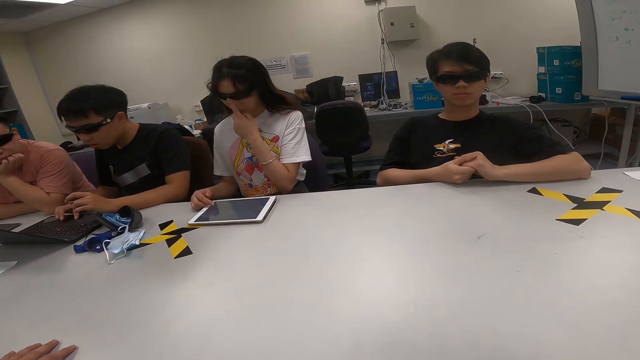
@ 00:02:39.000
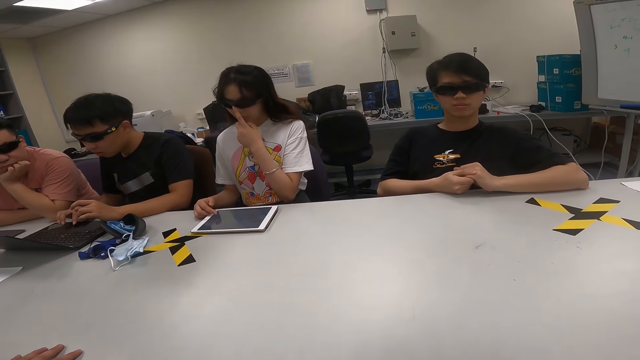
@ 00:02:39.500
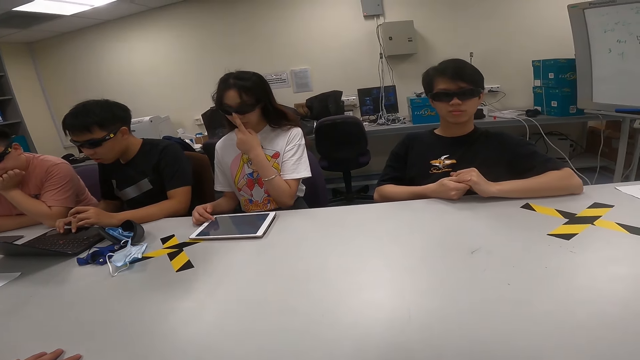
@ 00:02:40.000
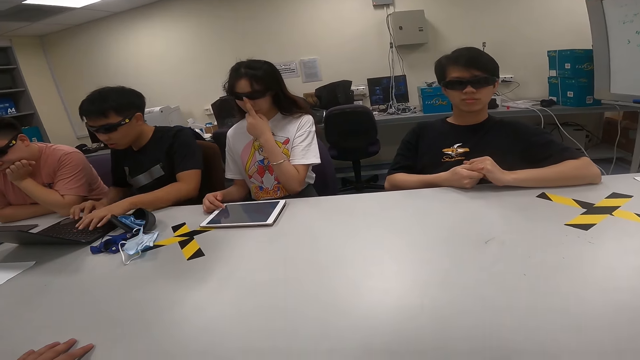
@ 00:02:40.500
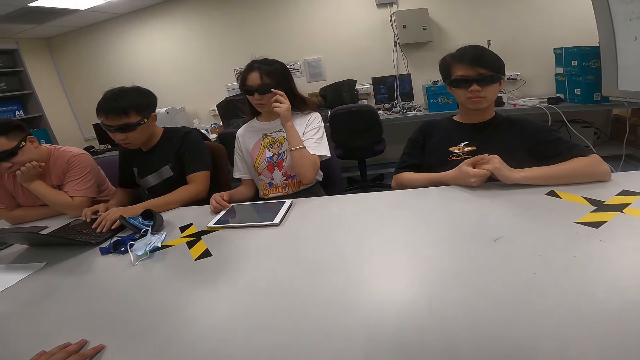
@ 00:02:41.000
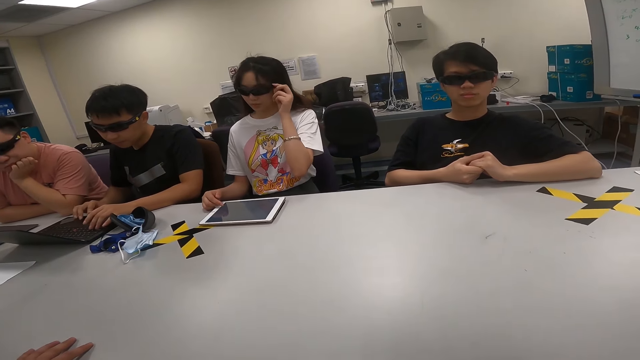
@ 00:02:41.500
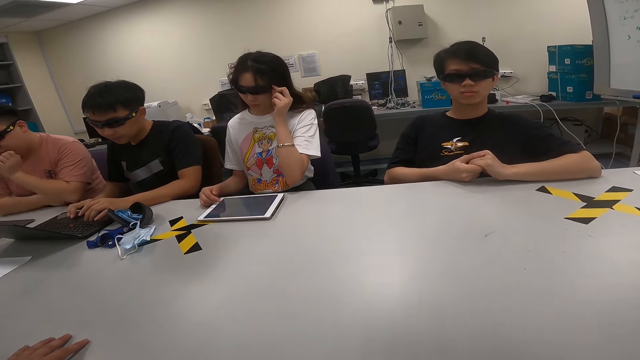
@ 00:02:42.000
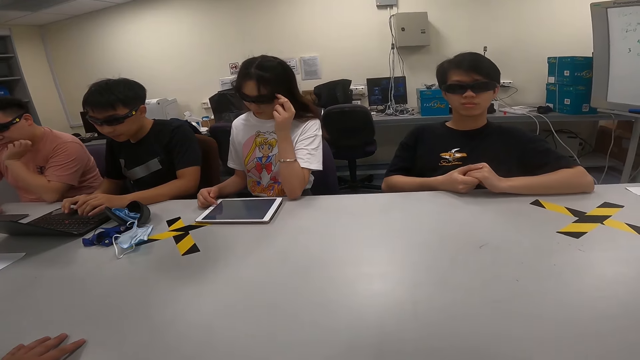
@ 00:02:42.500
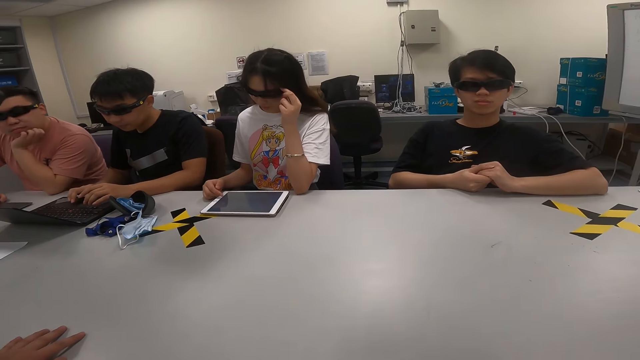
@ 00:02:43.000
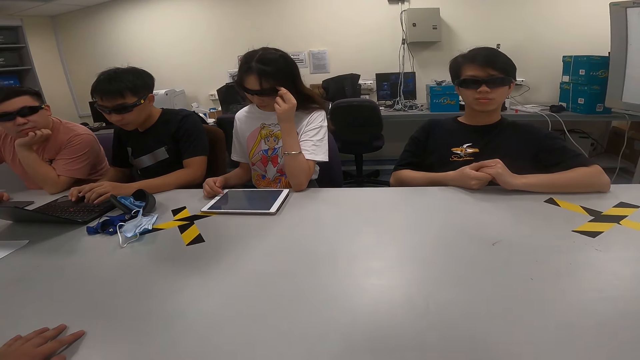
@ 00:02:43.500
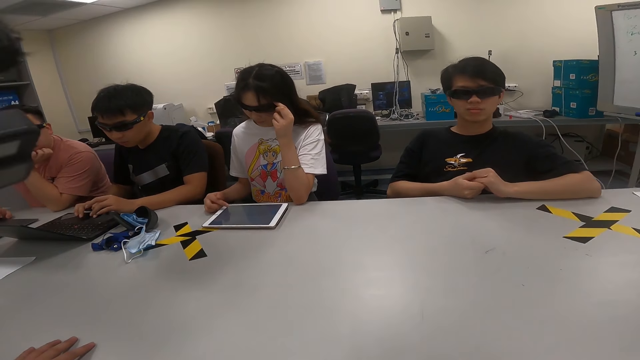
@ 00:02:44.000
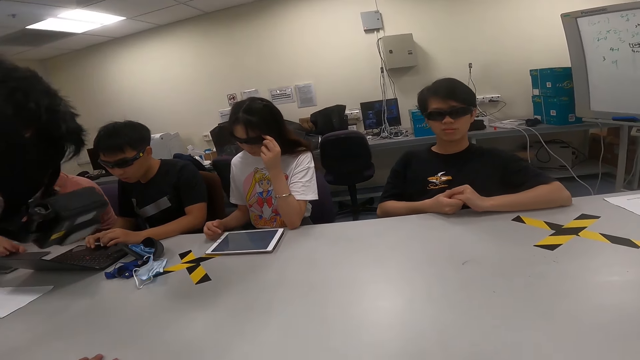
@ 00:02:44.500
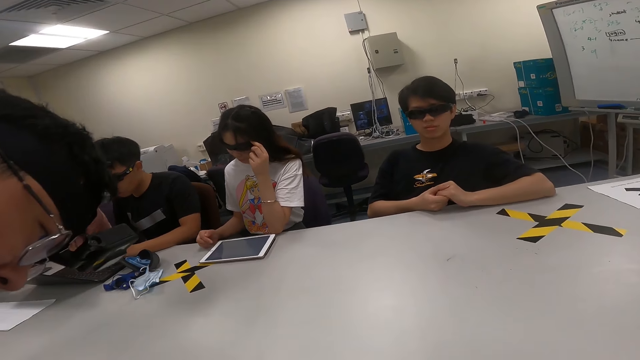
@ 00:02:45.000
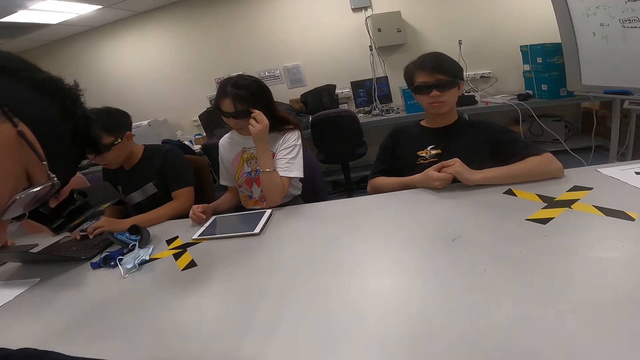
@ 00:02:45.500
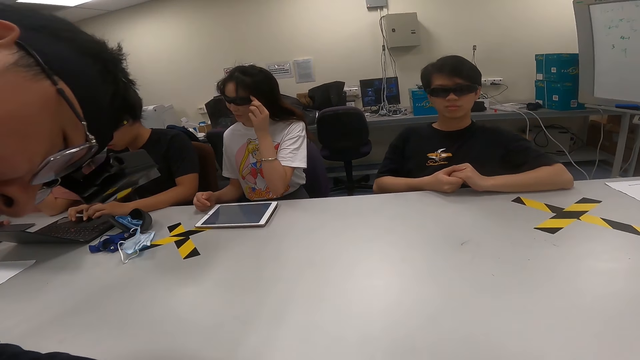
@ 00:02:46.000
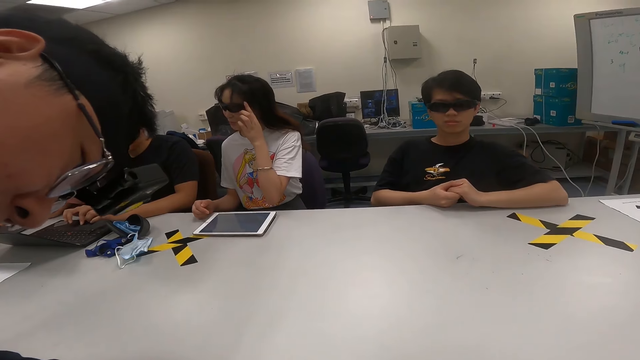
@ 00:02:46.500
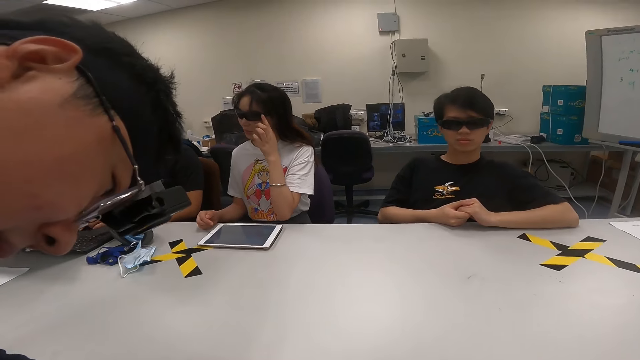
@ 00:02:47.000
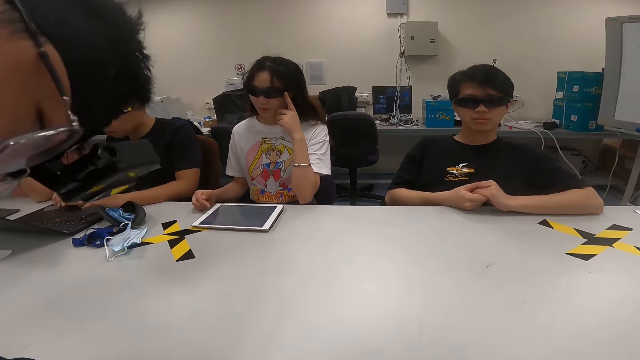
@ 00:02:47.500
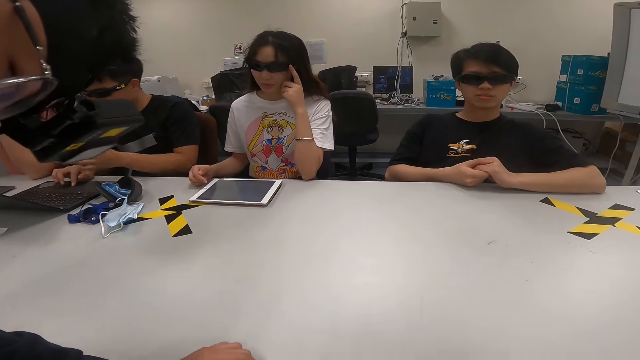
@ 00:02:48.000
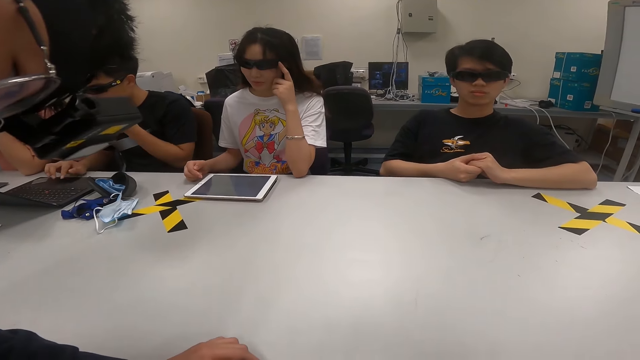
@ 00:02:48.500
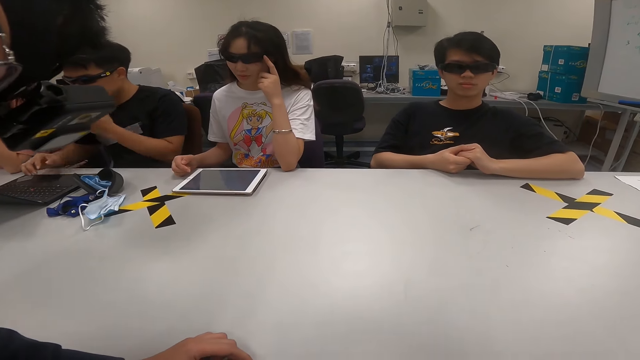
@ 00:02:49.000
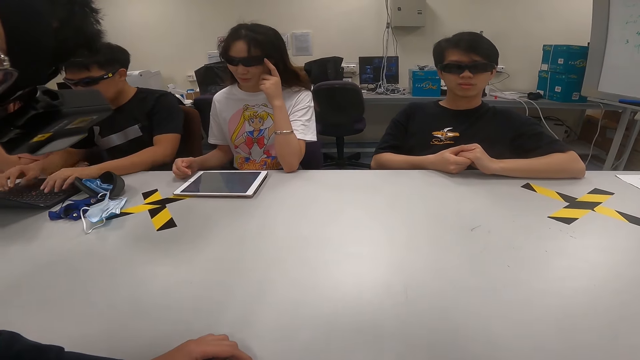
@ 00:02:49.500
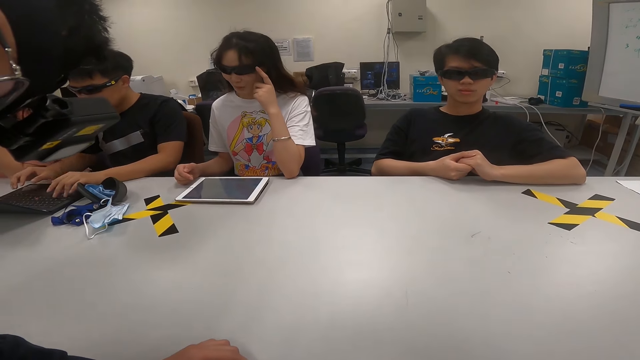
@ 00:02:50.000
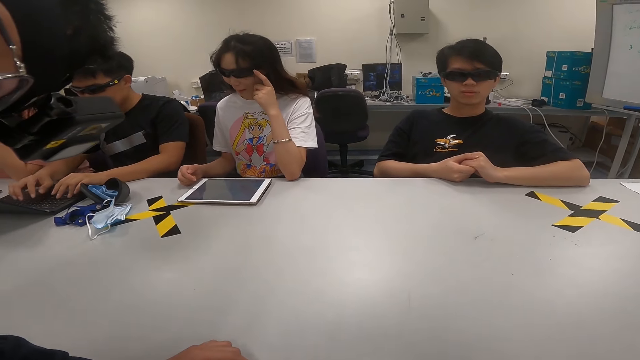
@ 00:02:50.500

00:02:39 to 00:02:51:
A person is looking at something.

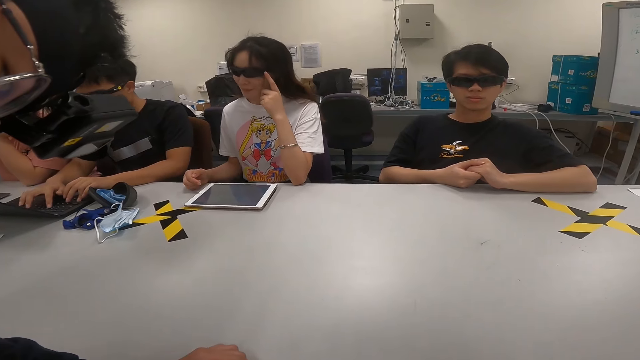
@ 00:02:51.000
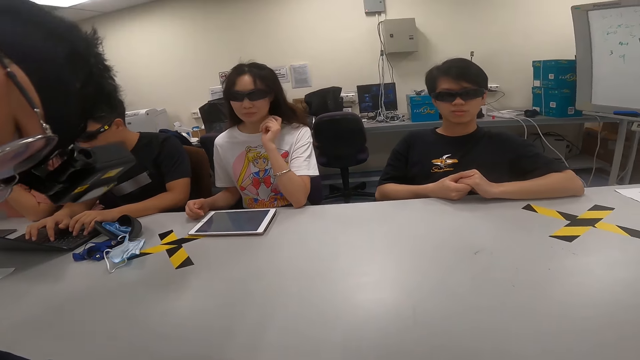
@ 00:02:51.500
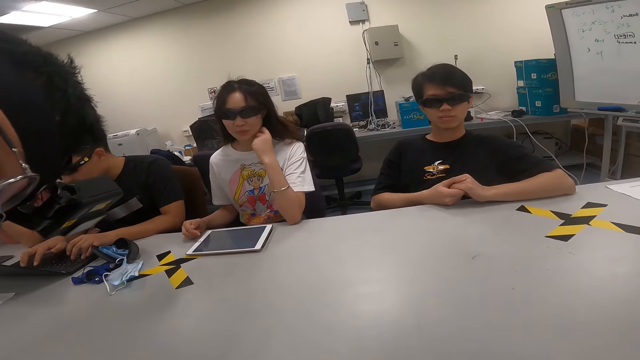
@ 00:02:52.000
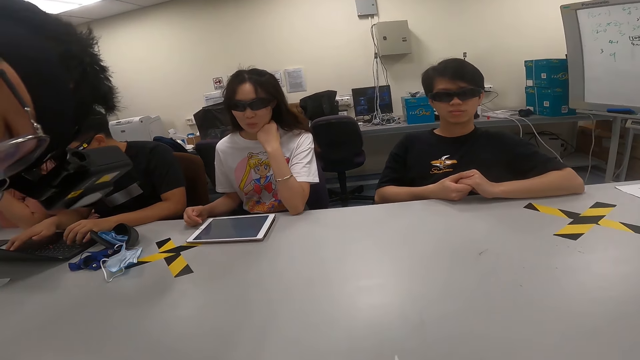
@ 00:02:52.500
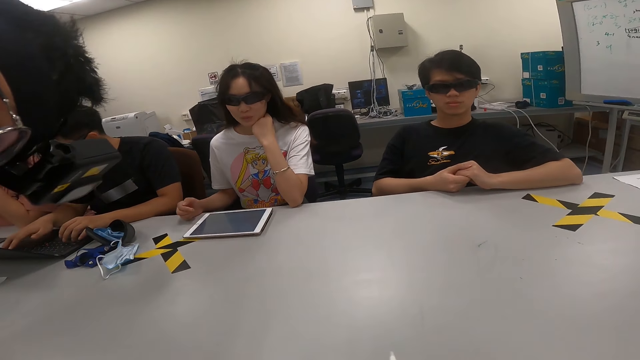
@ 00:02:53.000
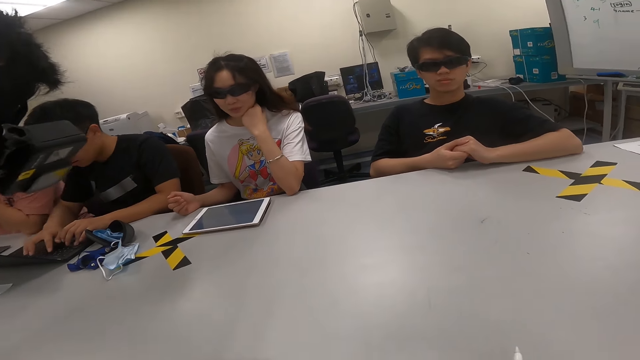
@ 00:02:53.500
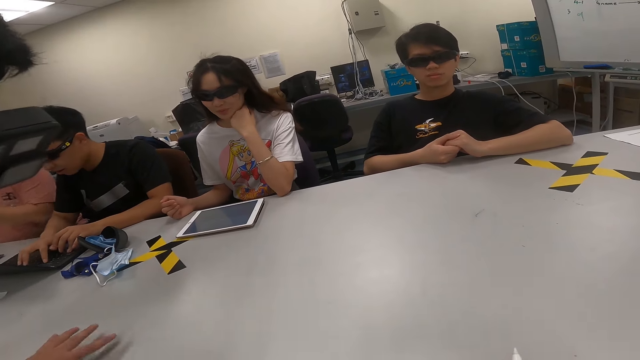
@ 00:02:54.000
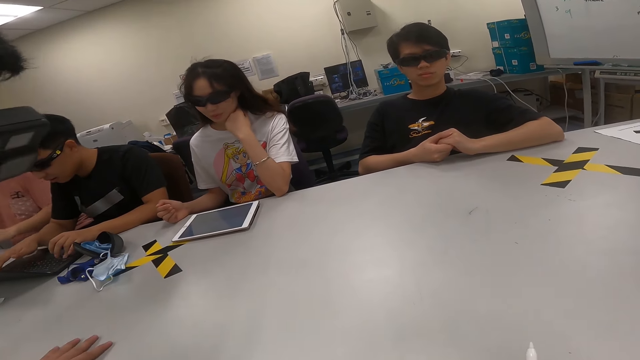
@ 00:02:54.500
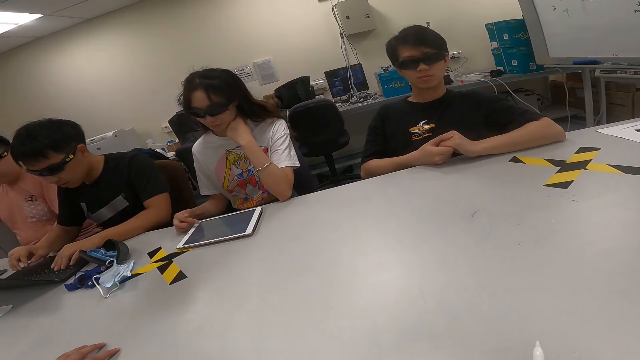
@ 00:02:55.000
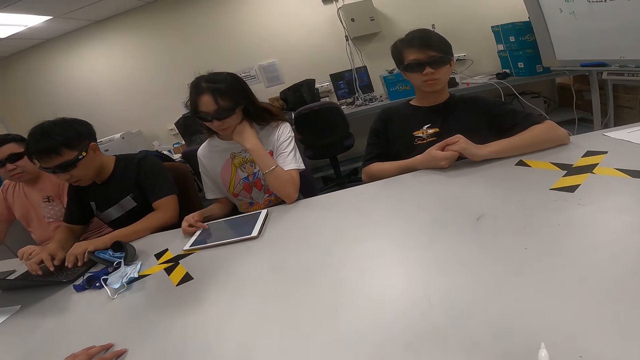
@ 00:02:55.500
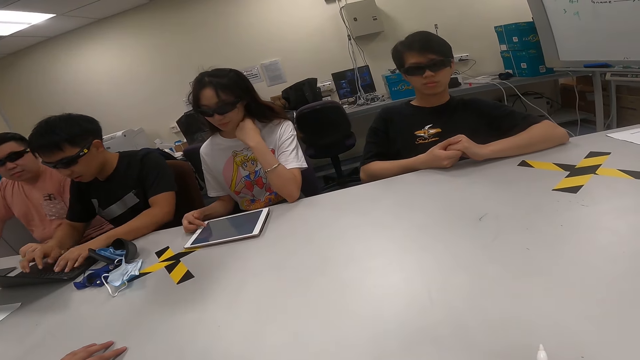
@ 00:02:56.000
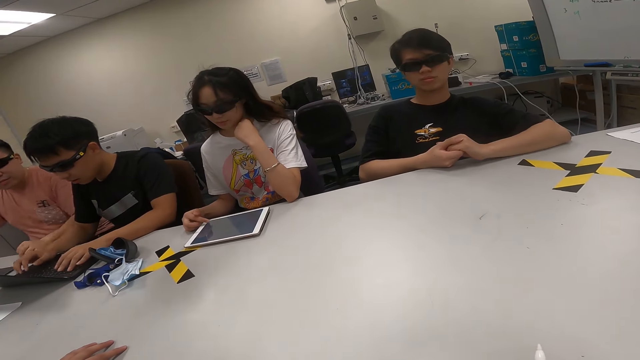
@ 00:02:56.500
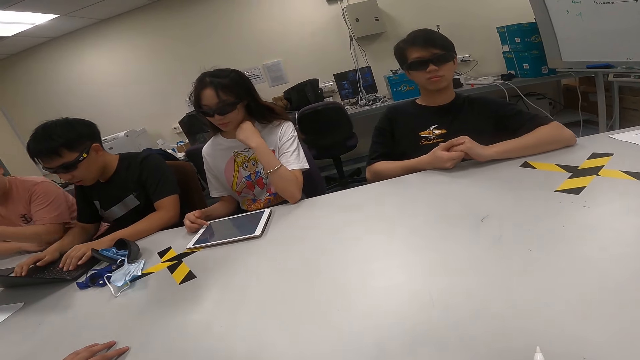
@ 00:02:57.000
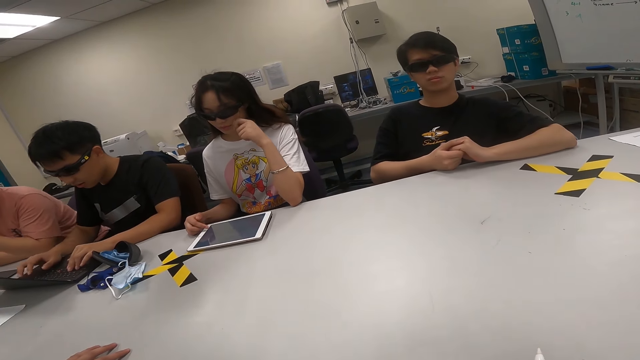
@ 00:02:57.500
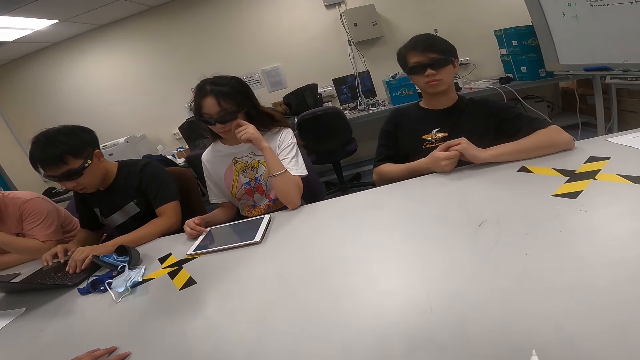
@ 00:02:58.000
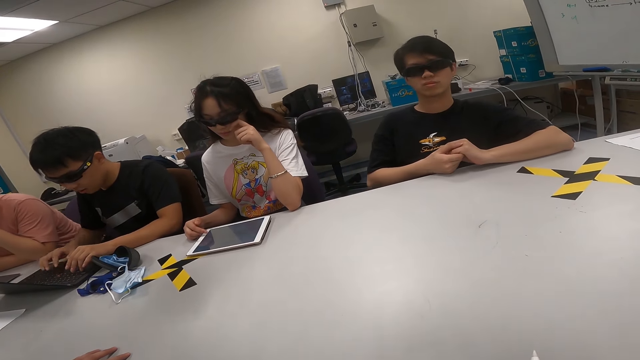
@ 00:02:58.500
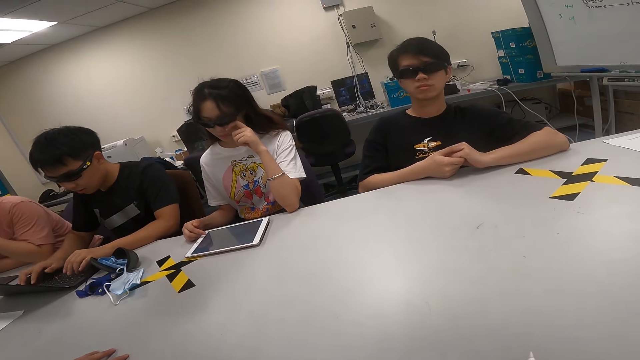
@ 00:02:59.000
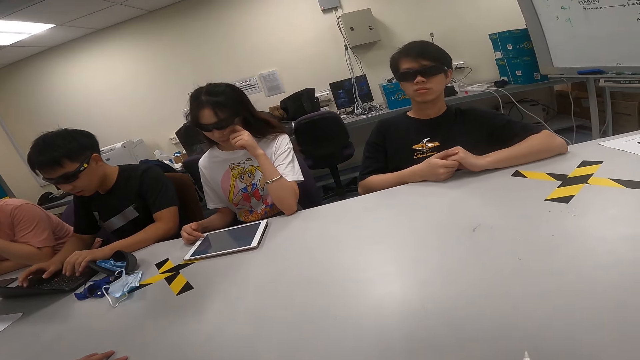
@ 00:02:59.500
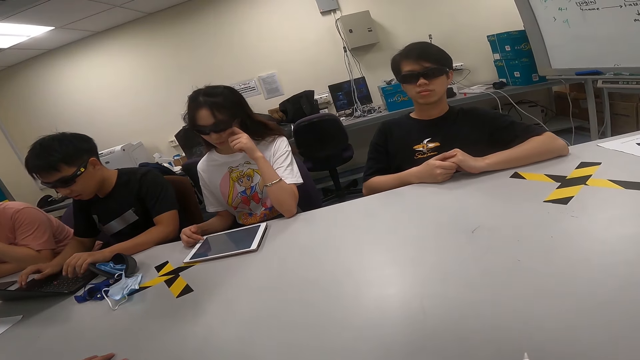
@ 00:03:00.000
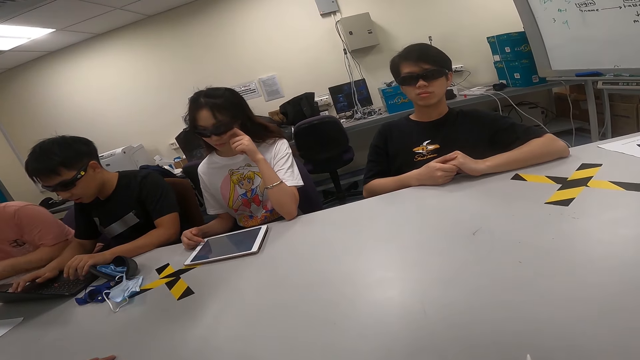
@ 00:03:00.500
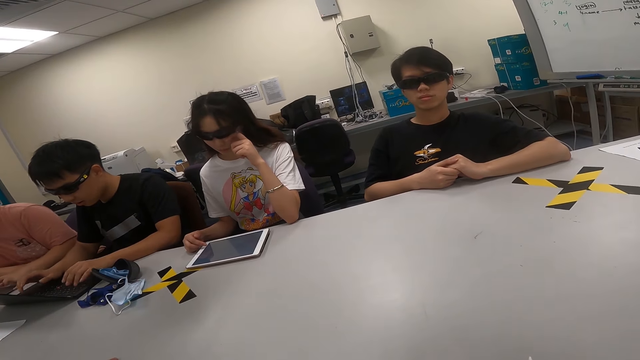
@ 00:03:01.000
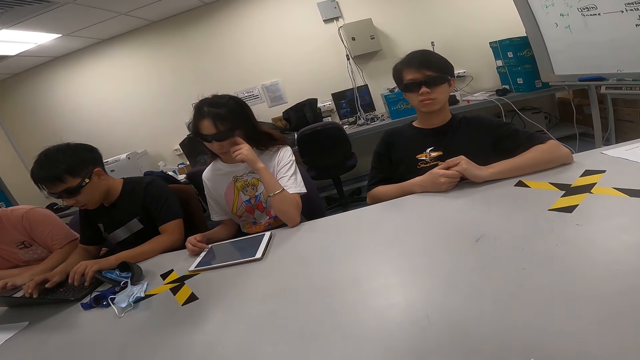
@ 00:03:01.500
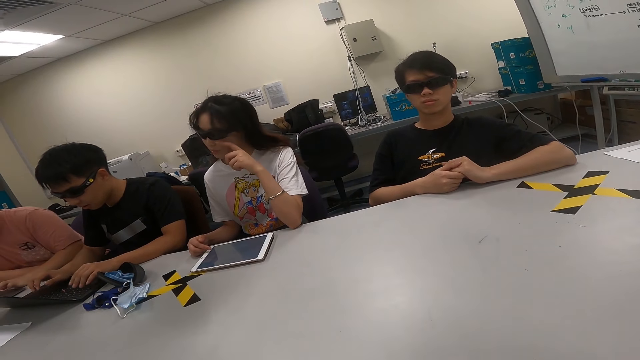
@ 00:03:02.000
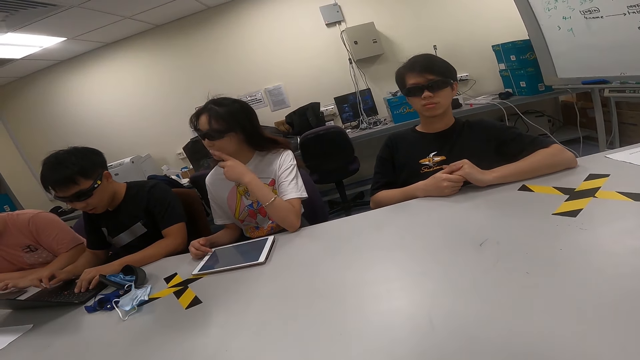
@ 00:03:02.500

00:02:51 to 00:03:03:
A person is talking. A man dialogs with the camera wearer. A woman uses a tablet. Another man uses a laptop. Yet another man uses a laptop.
